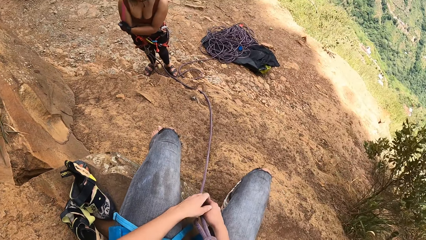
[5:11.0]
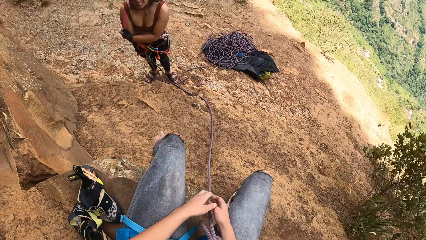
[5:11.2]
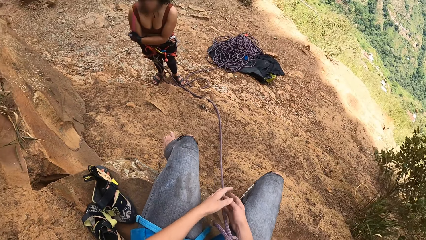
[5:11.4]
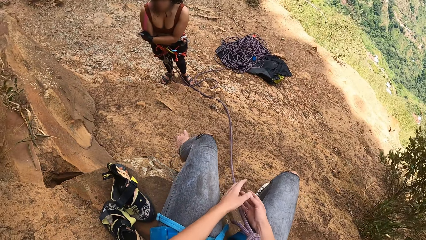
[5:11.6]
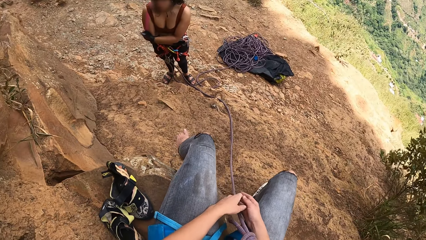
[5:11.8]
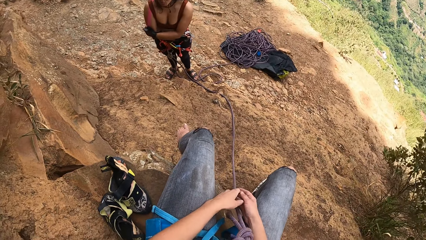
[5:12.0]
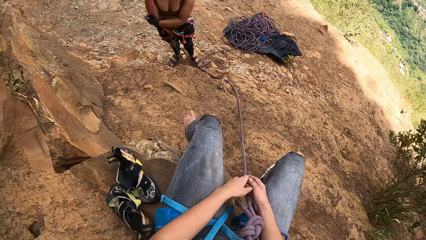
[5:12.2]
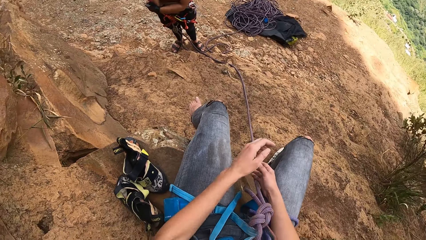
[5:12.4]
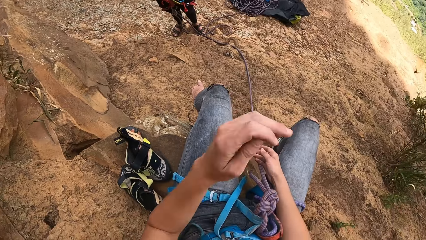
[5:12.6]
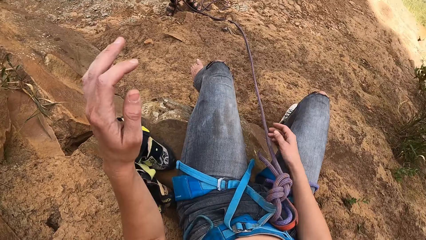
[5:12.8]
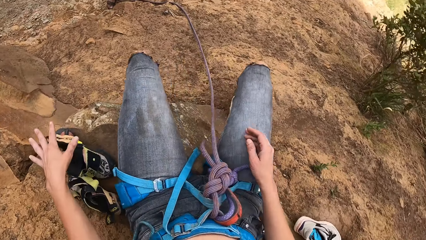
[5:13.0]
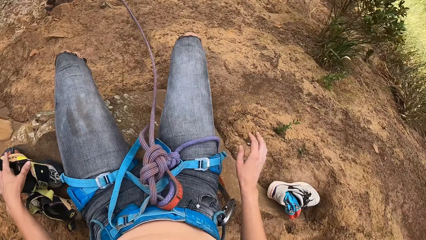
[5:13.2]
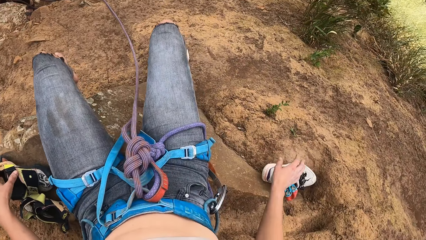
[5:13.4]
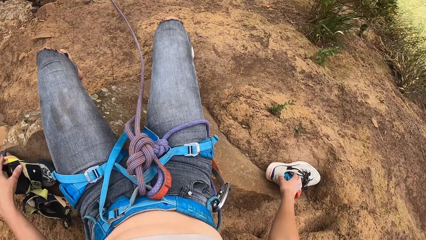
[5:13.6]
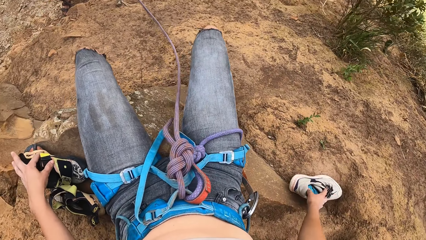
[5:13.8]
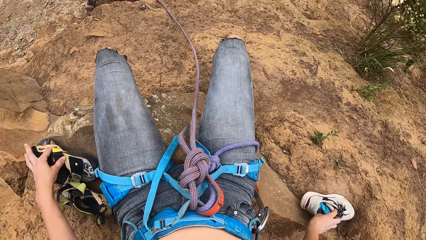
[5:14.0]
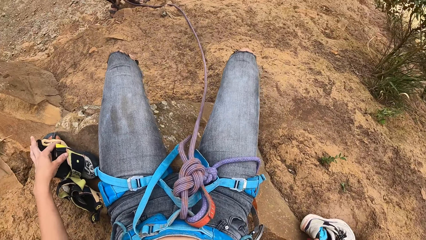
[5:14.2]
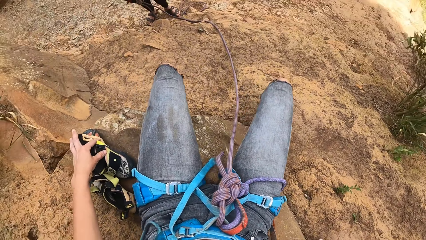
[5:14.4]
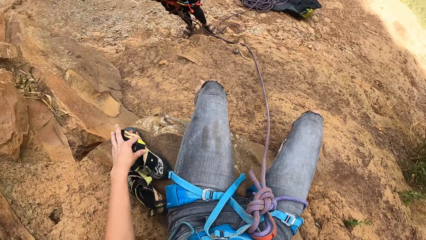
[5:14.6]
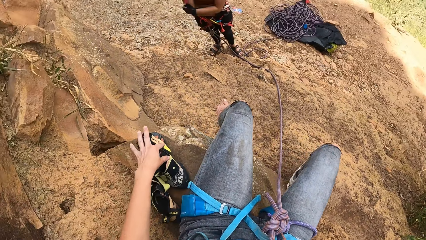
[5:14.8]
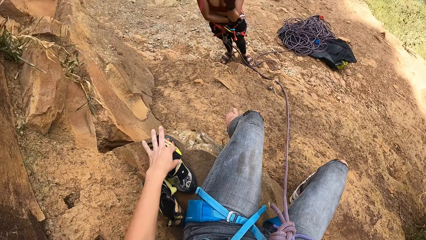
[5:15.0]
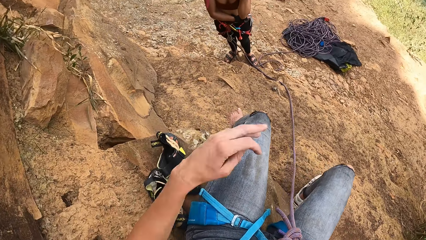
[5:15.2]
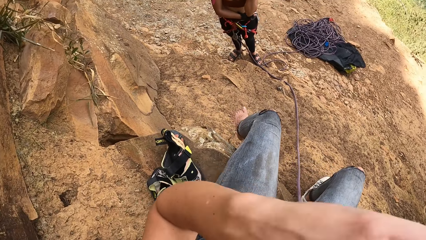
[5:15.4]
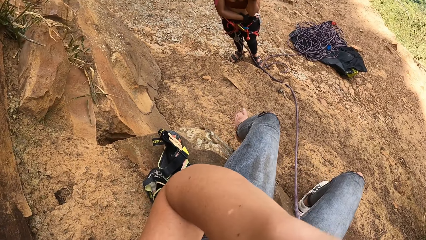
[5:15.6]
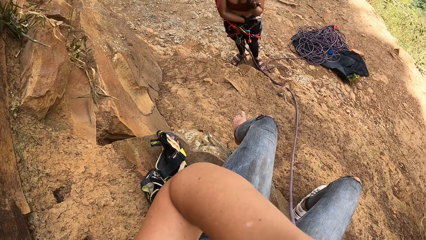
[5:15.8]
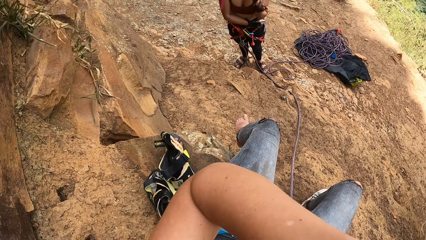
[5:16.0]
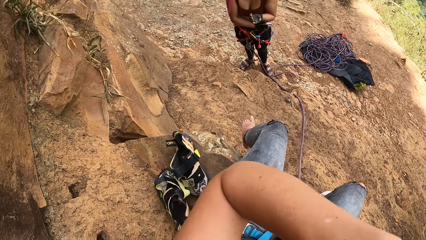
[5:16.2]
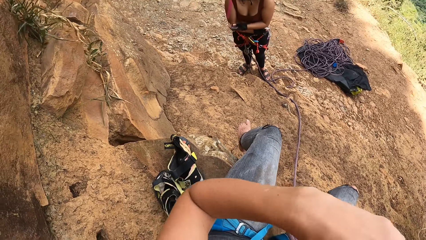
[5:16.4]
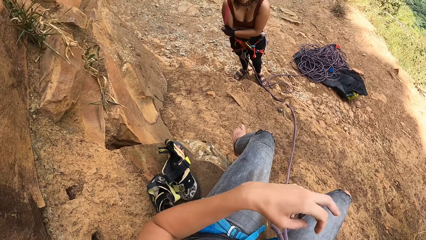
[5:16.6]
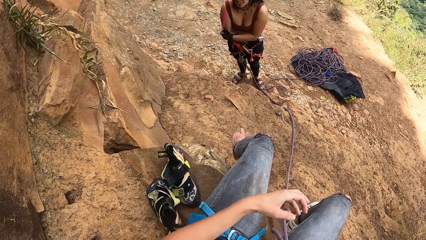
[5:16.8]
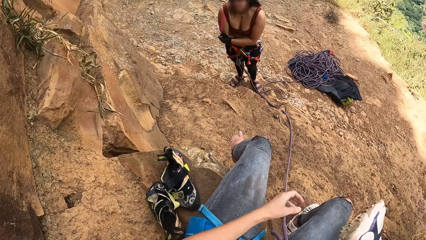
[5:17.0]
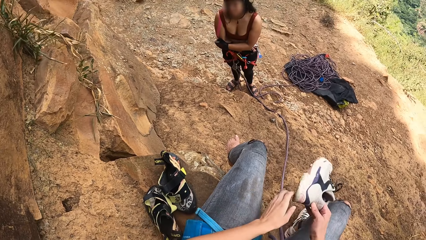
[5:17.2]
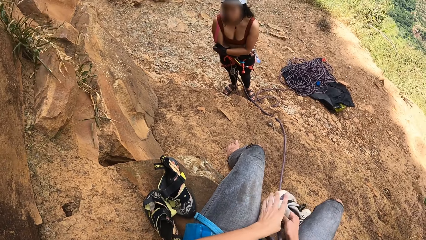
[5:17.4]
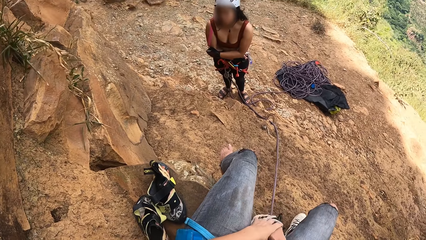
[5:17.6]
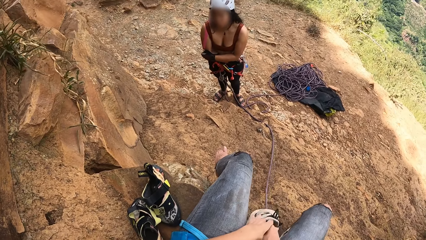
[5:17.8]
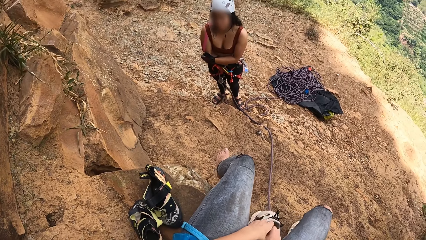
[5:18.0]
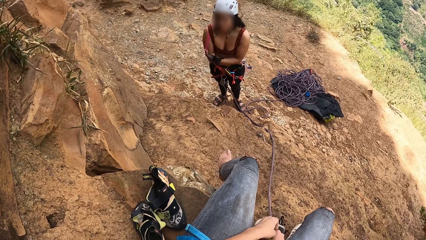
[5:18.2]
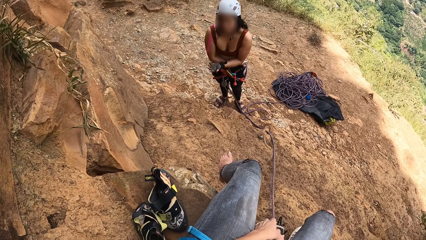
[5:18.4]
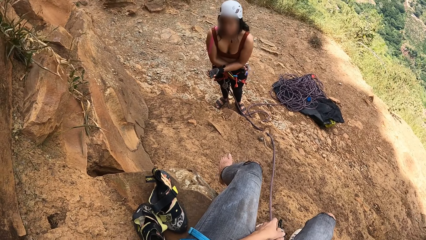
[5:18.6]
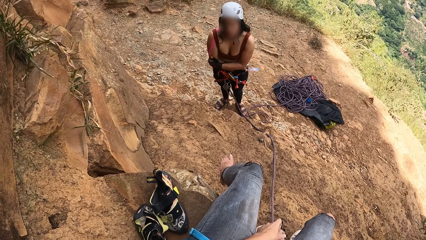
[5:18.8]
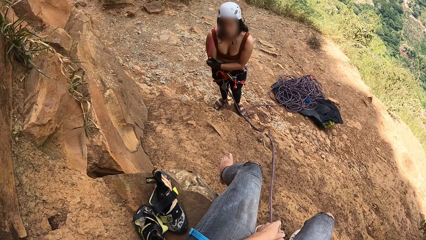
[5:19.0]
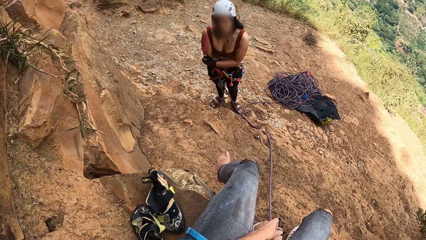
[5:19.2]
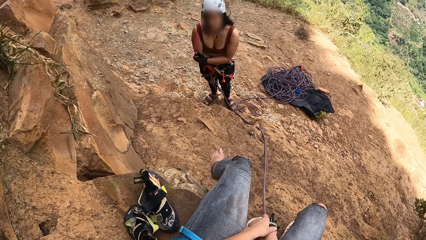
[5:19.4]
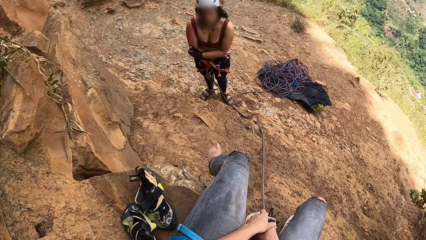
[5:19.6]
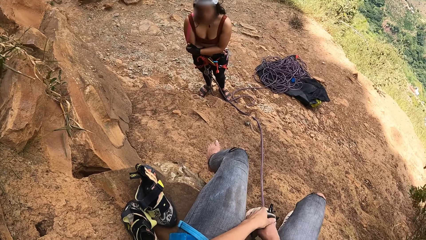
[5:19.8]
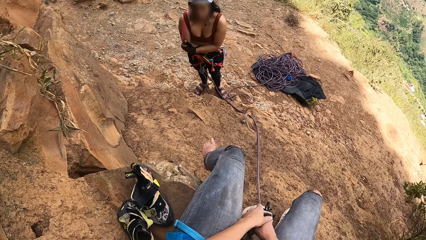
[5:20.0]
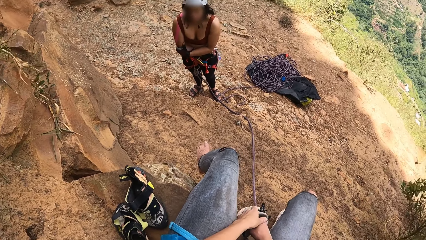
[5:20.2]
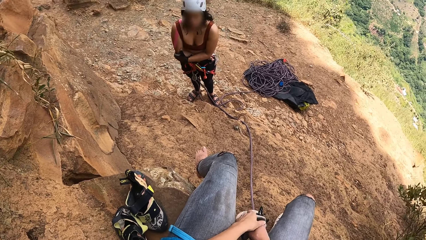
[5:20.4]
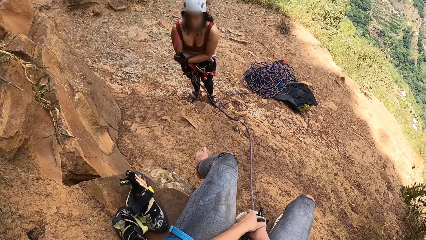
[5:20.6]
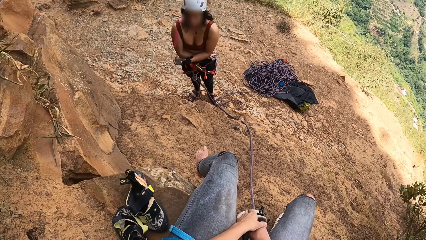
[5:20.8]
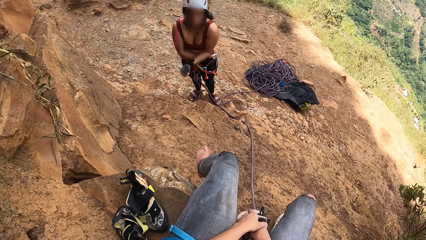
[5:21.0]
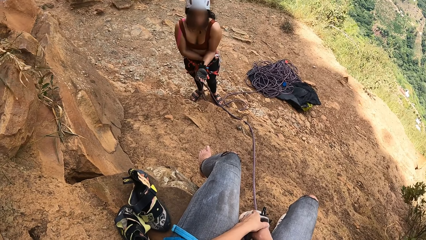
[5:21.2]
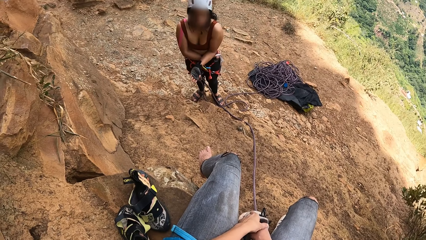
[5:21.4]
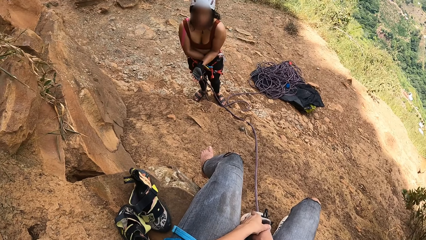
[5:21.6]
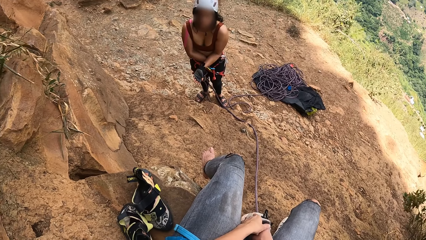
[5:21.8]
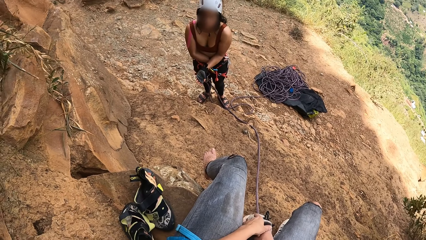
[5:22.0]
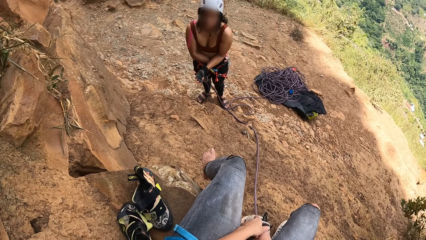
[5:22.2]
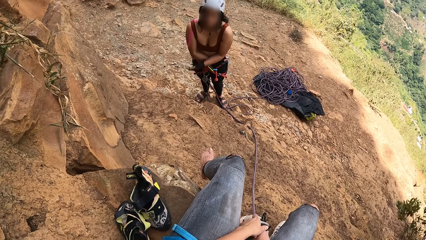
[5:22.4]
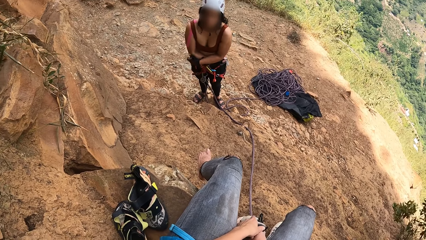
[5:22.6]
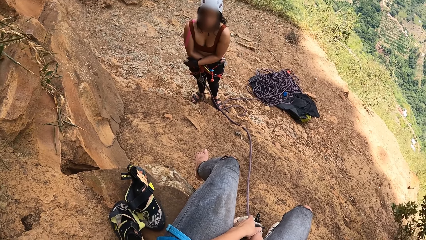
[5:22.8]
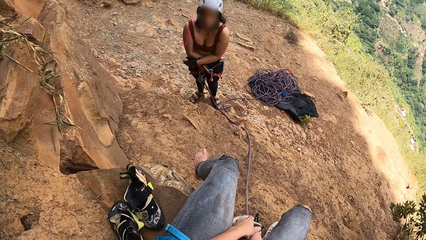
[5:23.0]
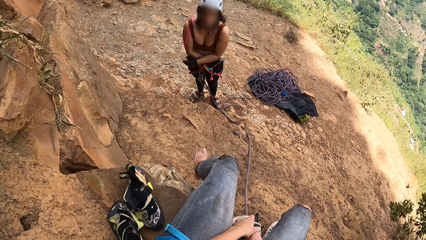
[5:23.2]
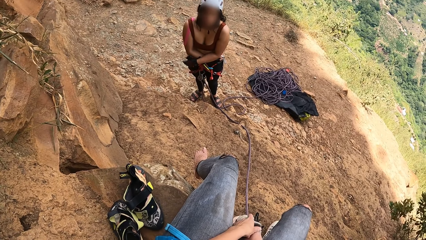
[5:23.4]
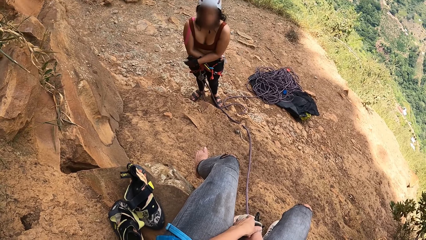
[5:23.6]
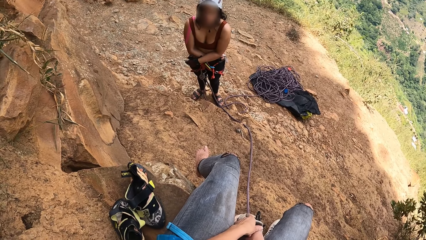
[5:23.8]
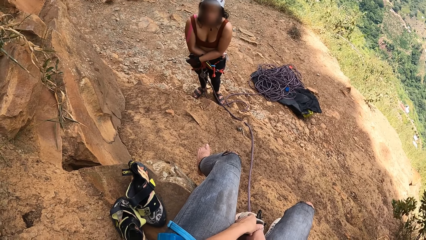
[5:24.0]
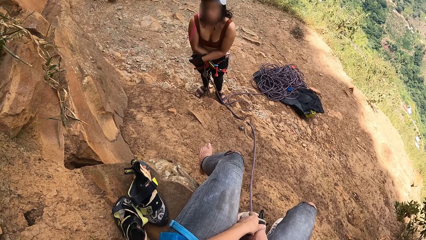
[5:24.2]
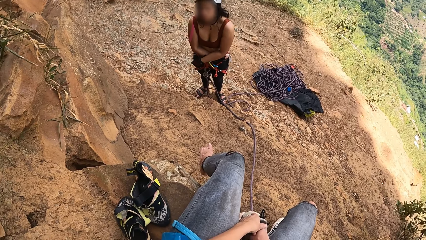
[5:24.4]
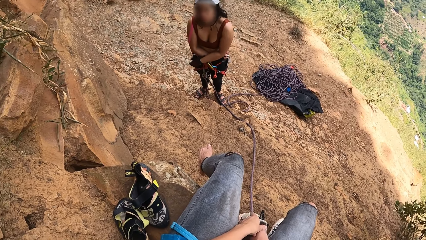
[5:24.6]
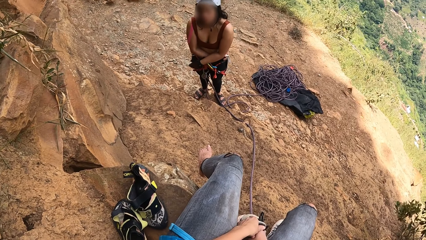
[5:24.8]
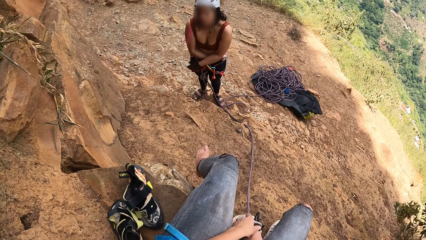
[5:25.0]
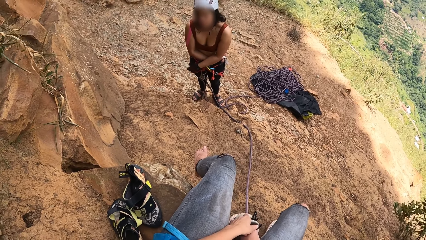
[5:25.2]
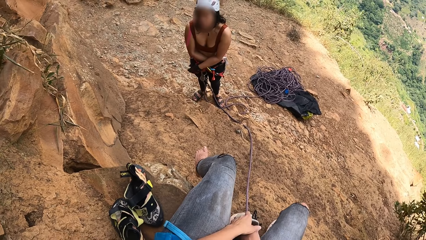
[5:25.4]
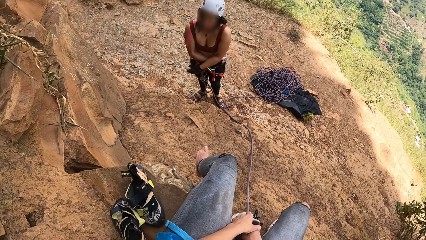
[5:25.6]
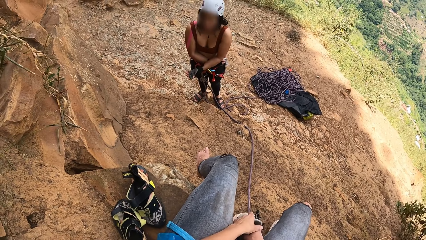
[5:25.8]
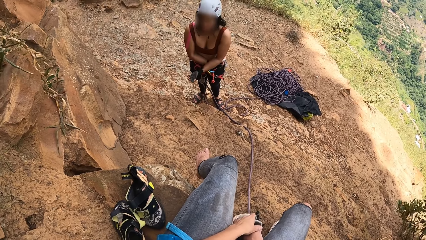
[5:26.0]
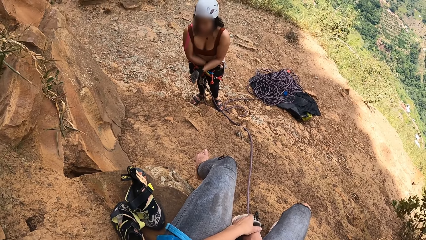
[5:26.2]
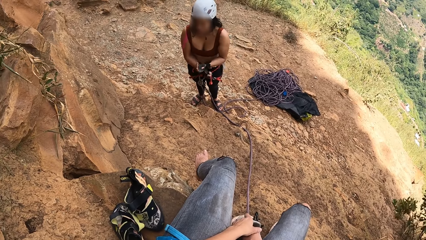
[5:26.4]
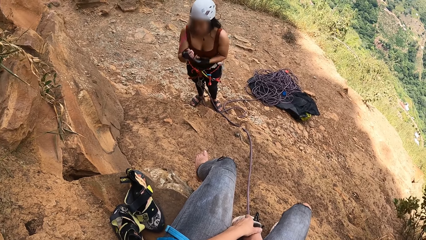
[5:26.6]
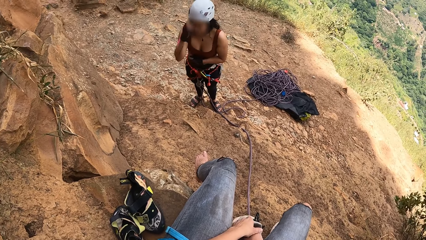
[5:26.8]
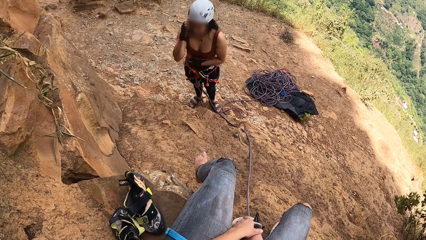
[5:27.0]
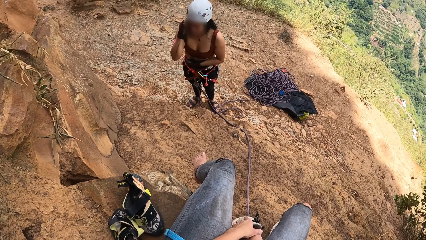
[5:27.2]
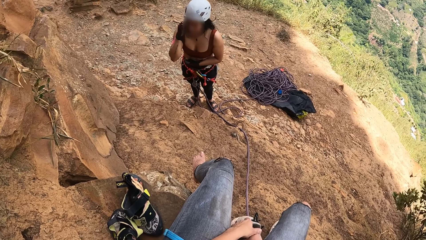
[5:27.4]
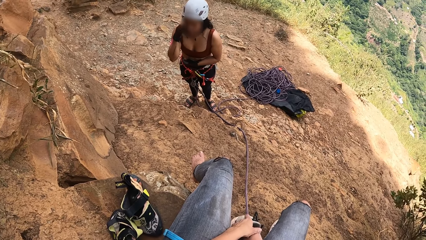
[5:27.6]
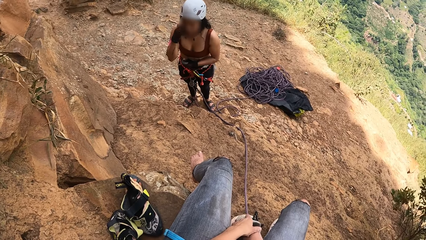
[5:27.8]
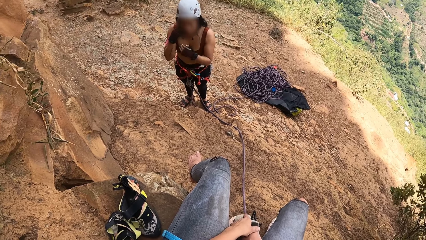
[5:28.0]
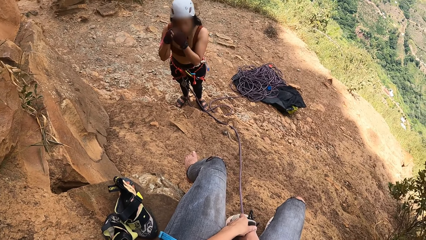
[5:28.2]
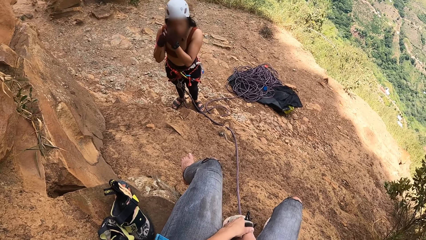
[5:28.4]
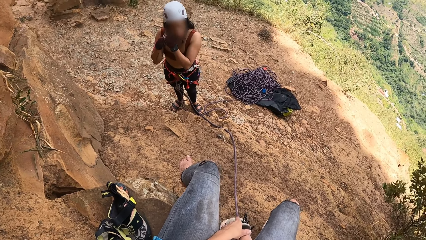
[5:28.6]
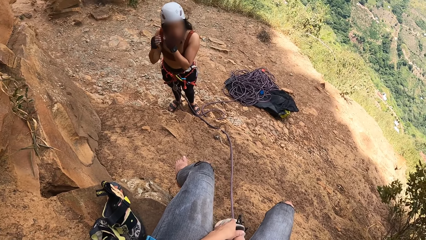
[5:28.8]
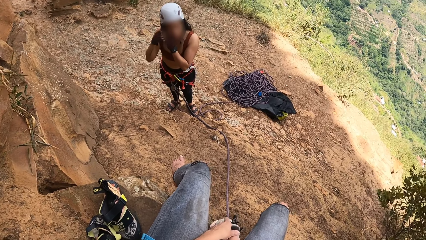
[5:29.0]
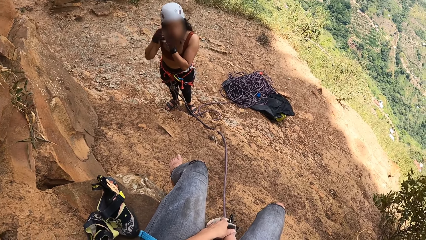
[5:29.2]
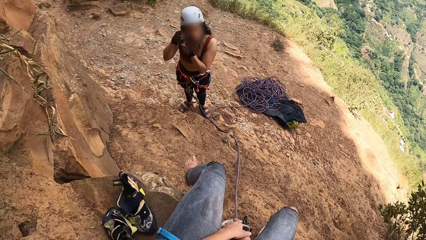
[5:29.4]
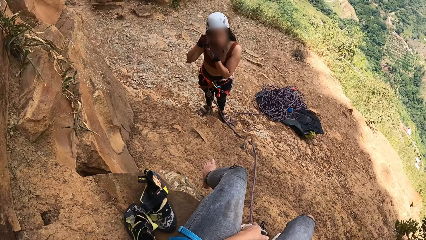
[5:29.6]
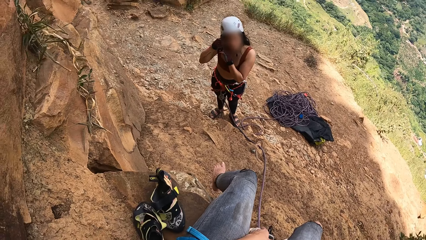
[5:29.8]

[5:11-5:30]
The camera wearer lifts the left hand up. She grabs a shoe on the rock with a left hand. She grabs another shoe with a right hand. She stares around. She lifts the left hand up. She wipes the face with a left hand. She holds the shoe with both hands. A woman communicates with the camera wearer. The woman converses with the camera wearer. The camera wearer touches her hair. The woman touches the head with a right hand and touches the eye with both hands.
